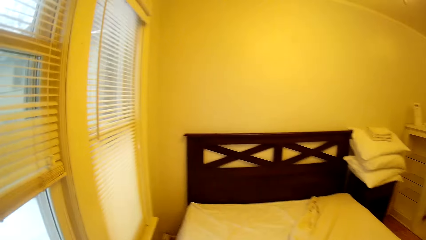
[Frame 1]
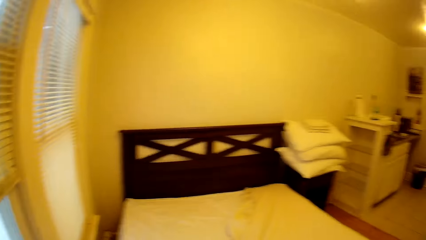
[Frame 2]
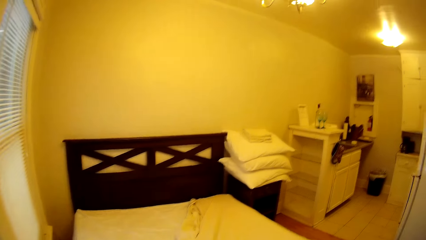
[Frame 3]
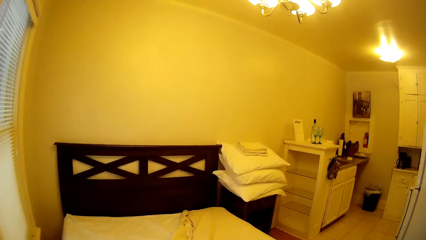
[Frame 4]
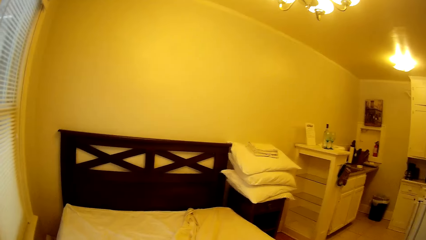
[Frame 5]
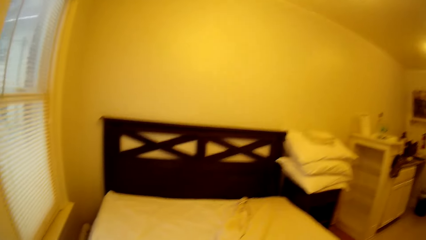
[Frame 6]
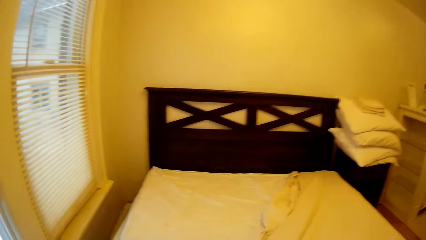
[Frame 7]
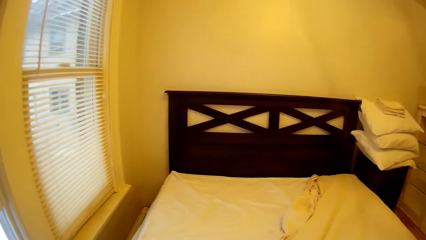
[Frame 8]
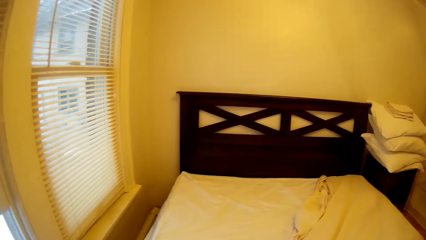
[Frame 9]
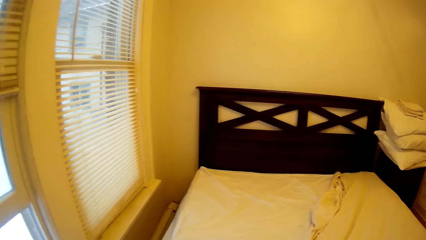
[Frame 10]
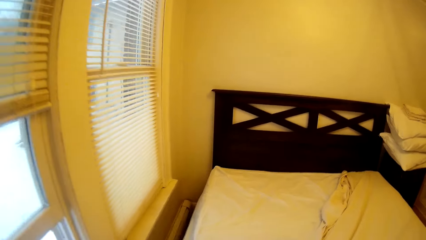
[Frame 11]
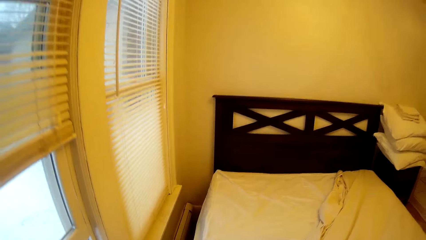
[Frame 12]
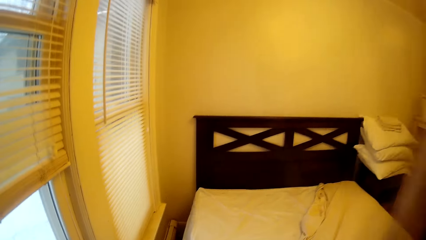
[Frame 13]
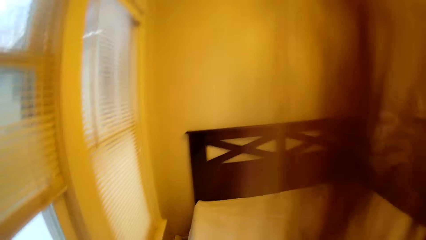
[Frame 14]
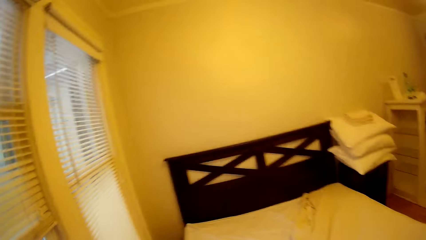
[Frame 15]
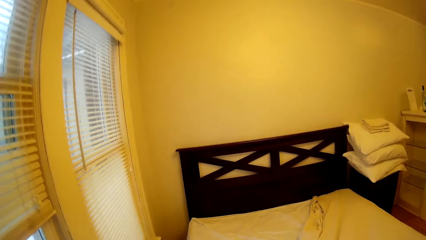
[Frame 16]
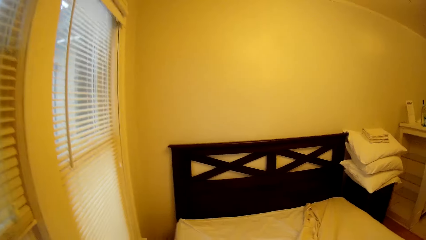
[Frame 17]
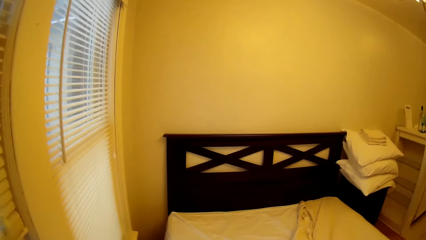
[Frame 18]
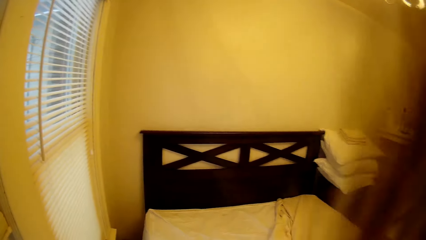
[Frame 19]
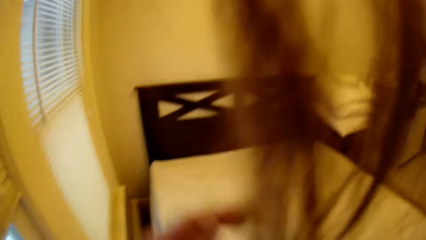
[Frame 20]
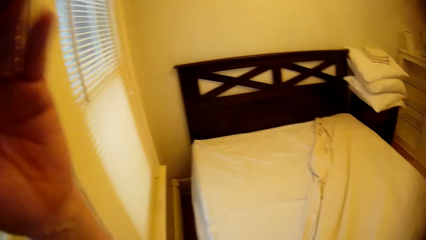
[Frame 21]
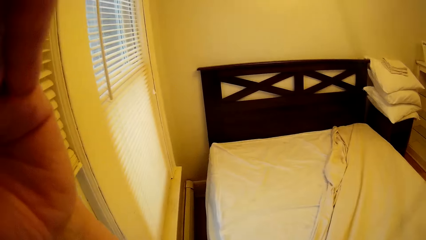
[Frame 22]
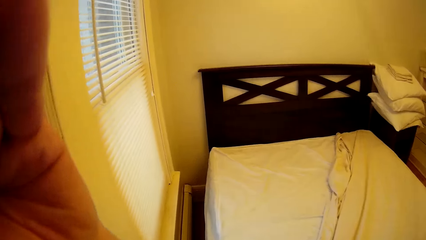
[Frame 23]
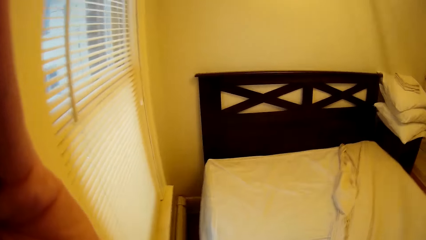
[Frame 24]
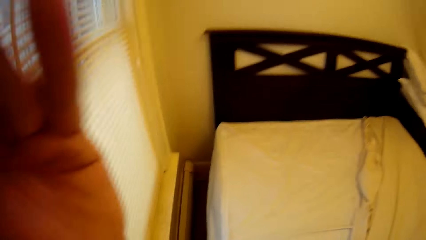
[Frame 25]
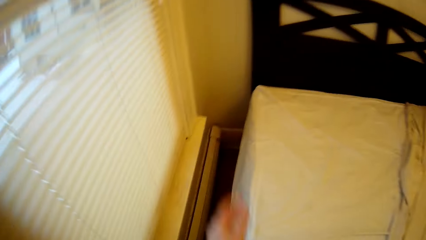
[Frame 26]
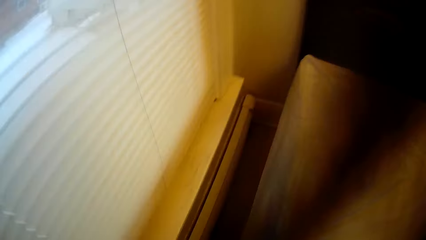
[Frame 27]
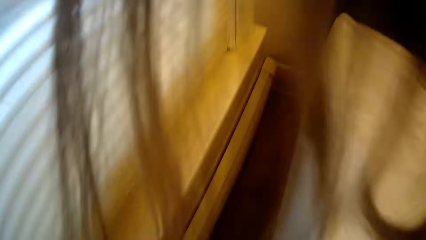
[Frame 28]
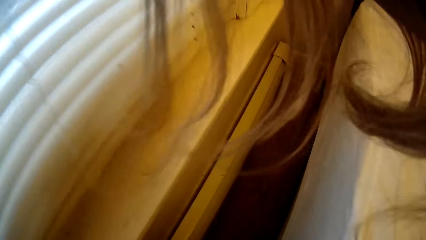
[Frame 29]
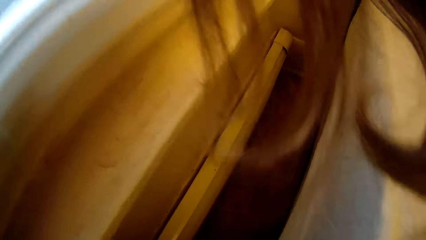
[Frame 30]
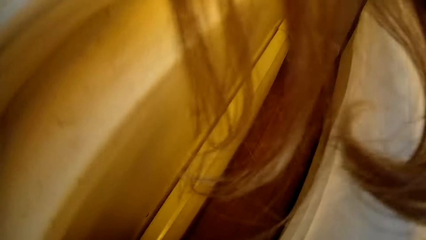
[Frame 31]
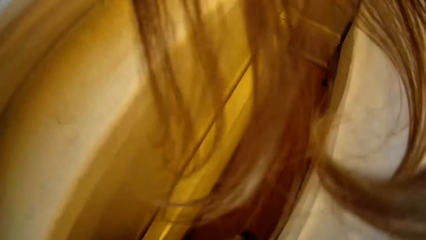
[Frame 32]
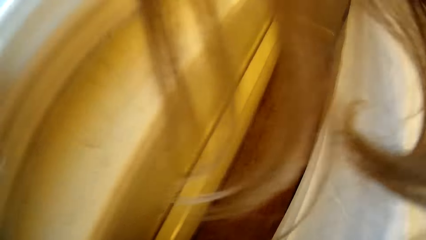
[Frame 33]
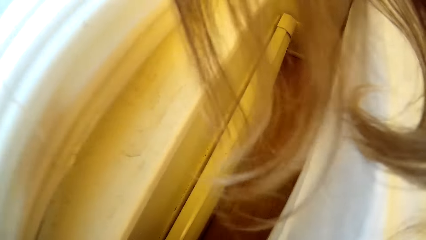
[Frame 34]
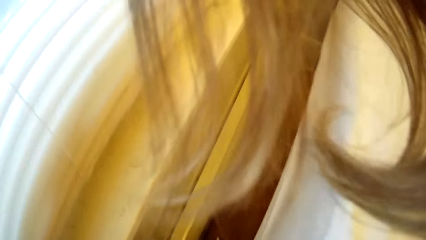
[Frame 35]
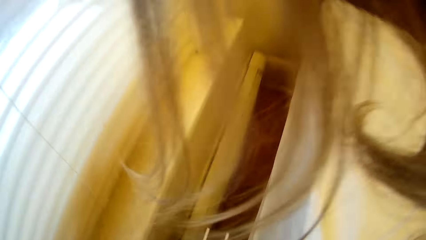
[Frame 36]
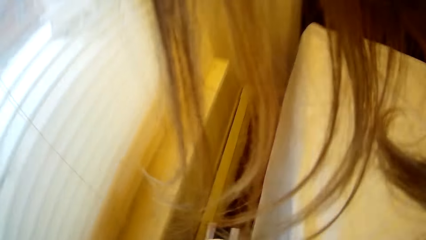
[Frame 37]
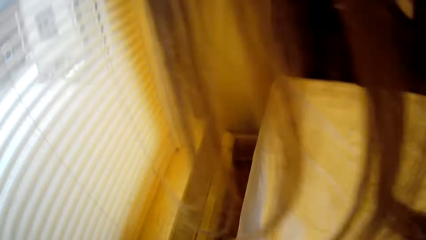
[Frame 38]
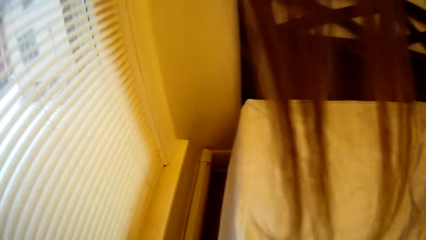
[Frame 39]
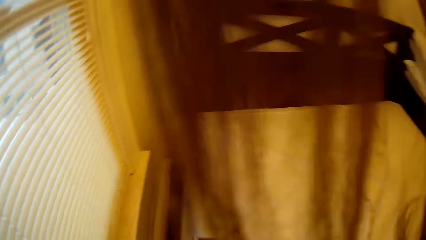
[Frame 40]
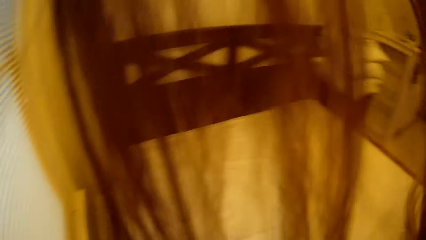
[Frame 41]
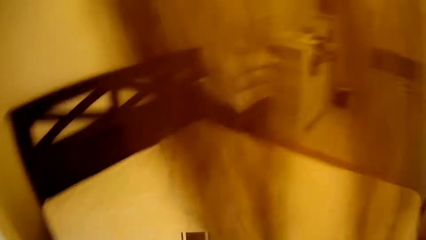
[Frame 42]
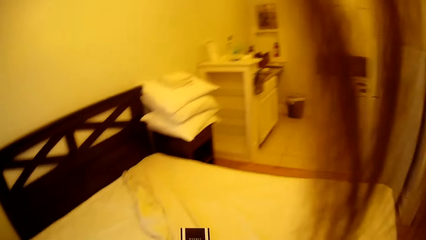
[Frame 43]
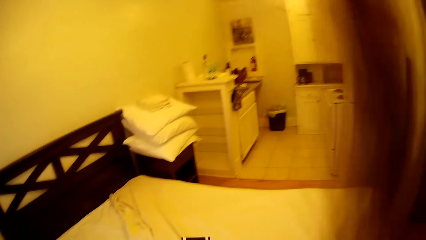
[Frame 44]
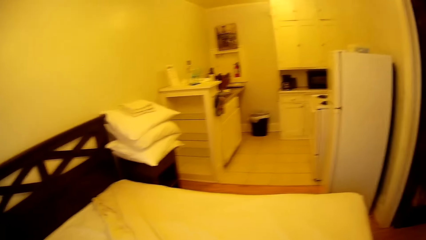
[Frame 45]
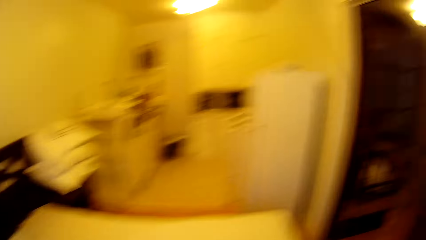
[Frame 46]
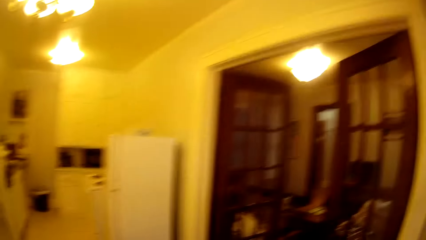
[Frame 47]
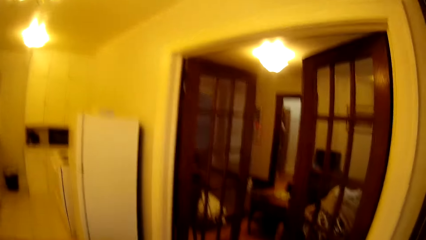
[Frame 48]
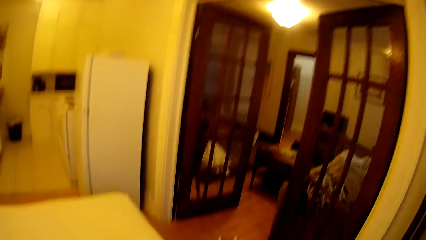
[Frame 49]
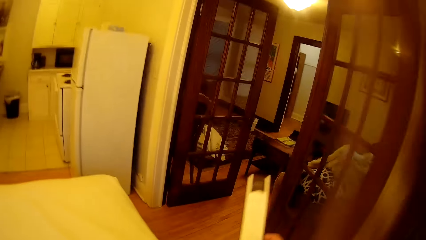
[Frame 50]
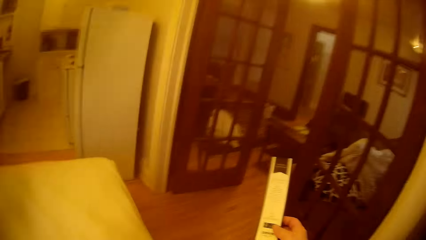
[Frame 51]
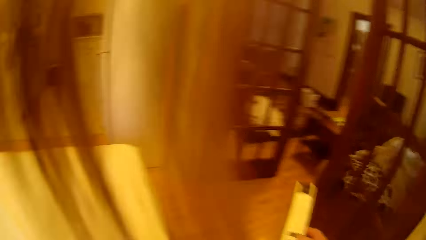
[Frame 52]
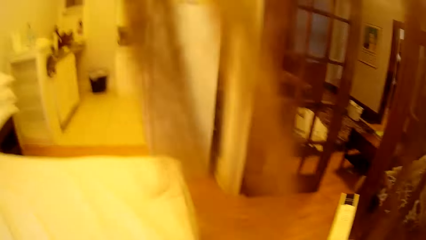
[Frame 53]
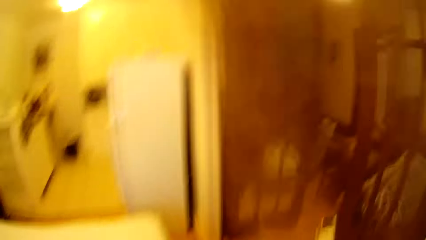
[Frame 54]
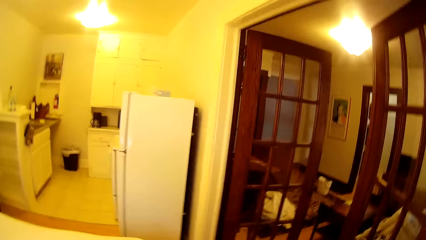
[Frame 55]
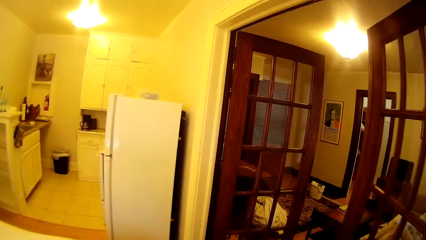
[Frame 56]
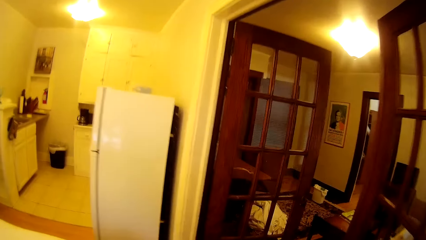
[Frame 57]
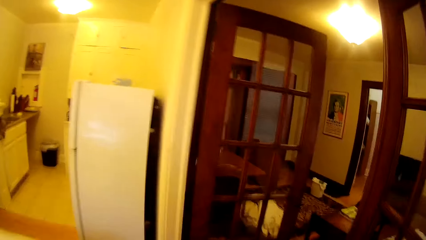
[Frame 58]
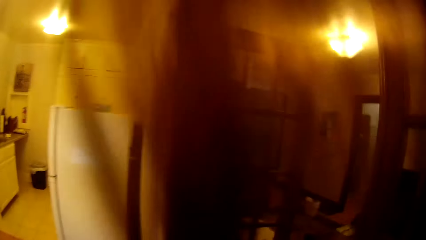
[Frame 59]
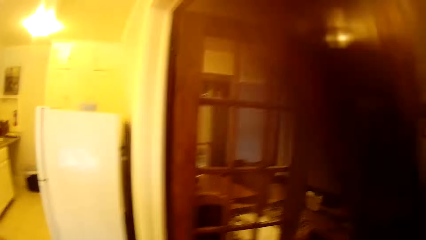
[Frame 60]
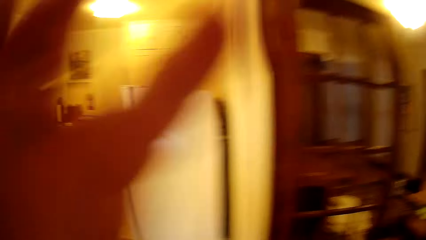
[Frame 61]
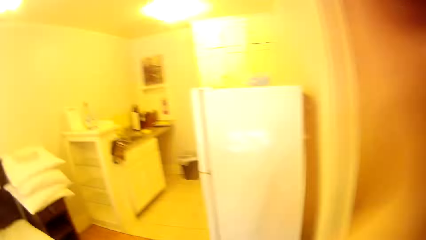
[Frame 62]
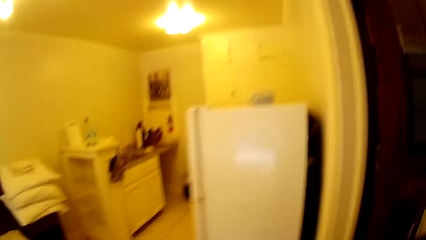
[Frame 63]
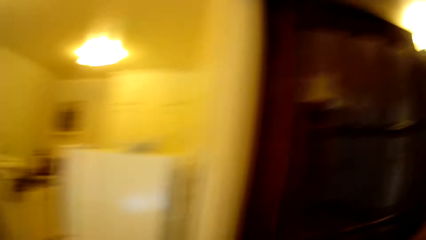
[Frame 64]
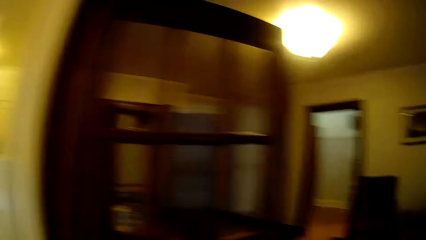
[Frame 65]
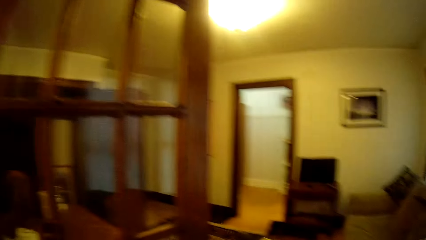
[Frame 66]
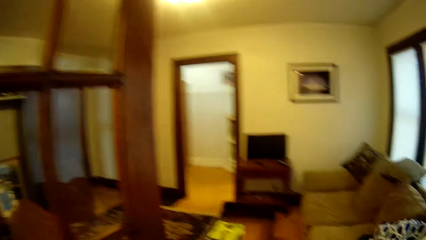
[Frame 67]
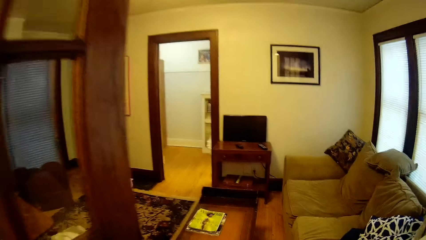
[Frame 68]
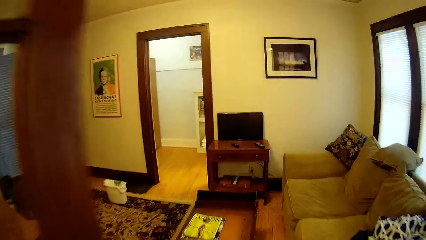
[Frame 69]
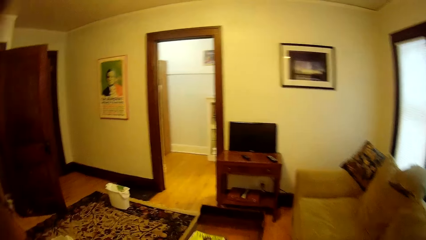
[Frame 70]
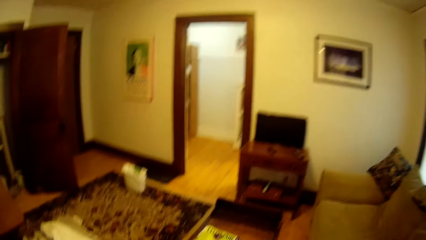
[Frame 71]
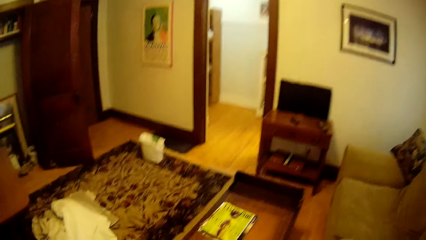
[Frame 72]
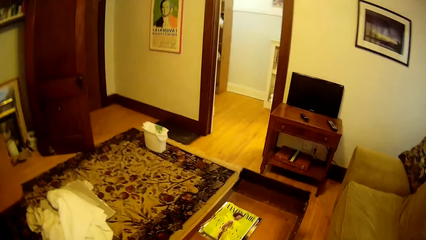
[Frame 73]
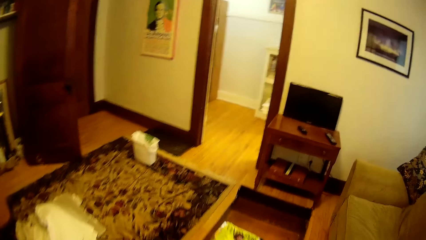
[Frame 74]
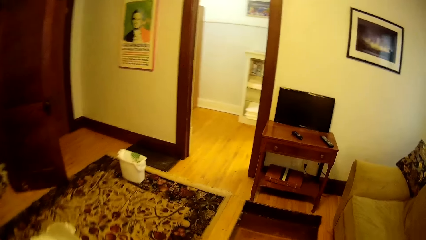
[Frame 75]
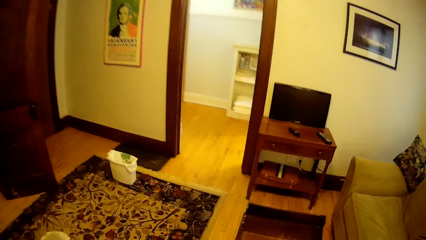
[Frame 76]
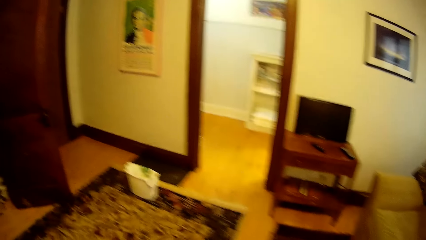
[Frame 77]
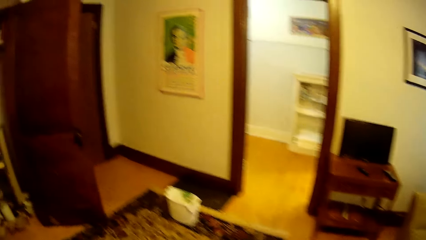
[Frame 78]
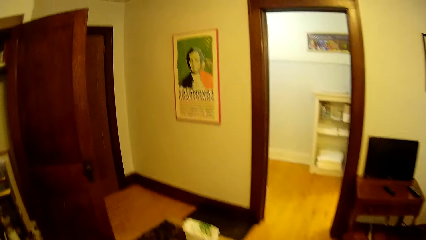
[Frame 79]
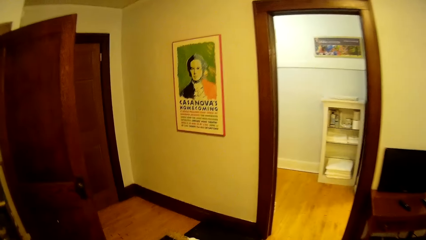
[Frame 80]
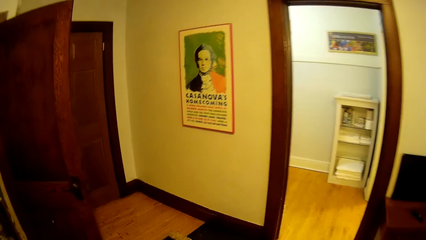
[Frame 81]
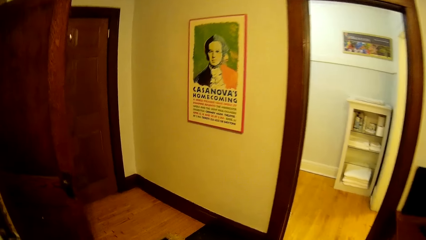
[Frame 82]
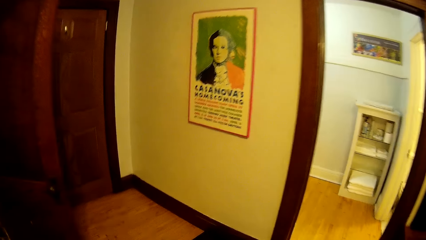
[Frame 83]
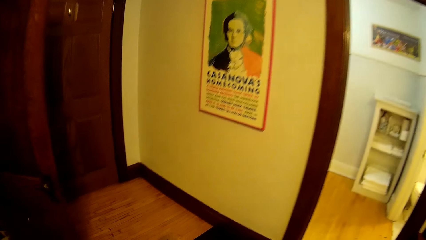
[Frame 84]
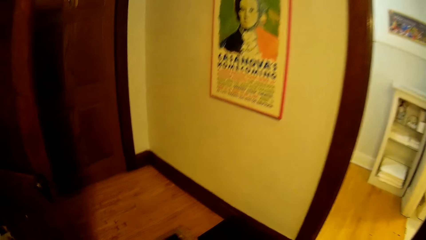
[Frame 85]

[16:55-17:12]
The camera wearer walks into the bedroom. They touch their head. They fix the camera. They bend towards the bed. They look around in the house. They lift an object. They walk around in the house. They adjust their hair. They walk into the sitting room.
